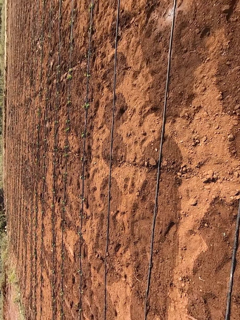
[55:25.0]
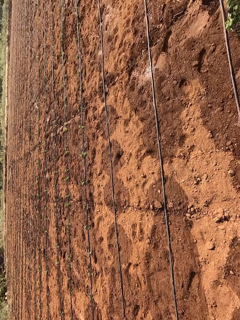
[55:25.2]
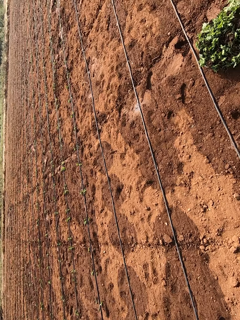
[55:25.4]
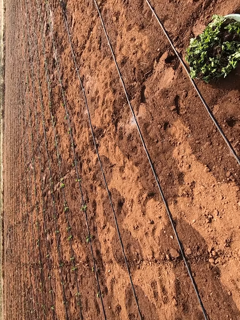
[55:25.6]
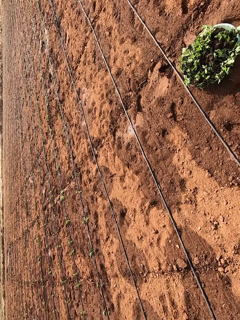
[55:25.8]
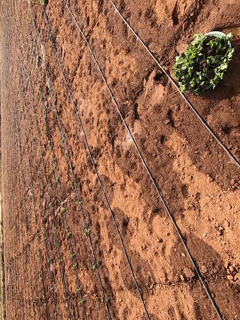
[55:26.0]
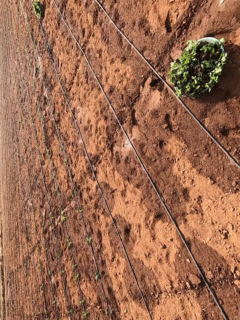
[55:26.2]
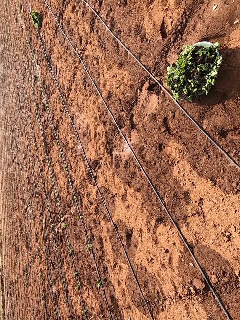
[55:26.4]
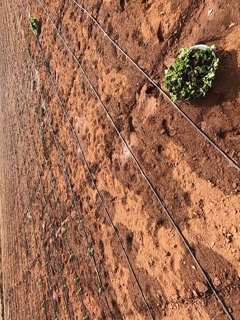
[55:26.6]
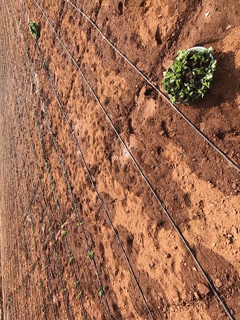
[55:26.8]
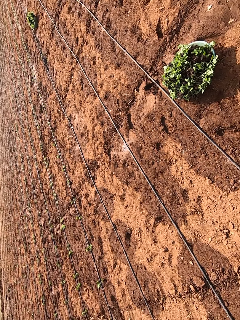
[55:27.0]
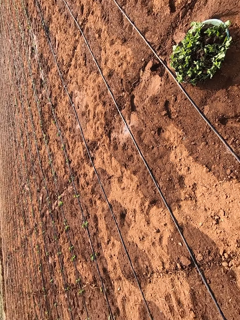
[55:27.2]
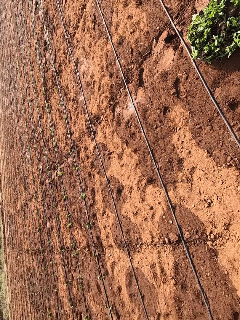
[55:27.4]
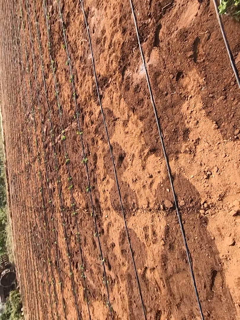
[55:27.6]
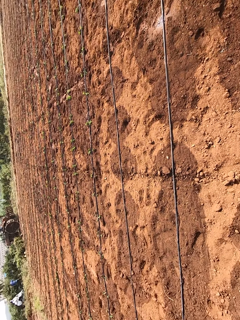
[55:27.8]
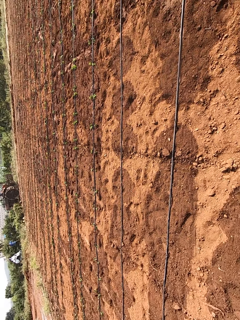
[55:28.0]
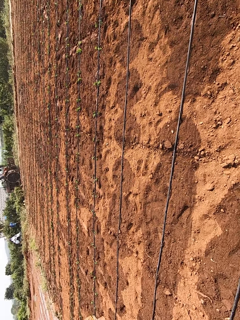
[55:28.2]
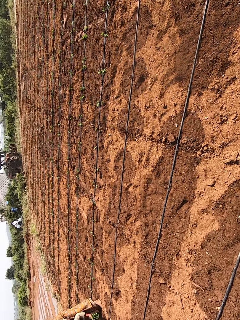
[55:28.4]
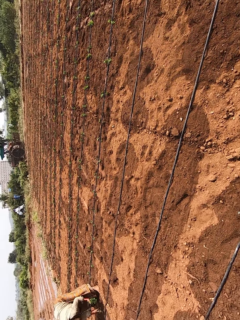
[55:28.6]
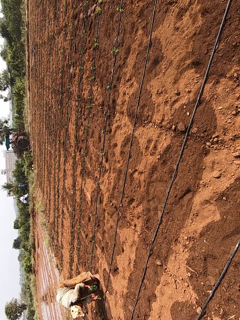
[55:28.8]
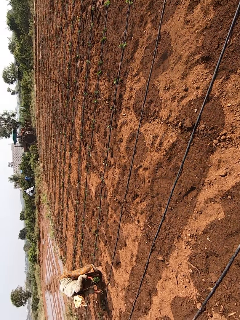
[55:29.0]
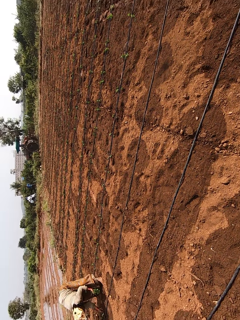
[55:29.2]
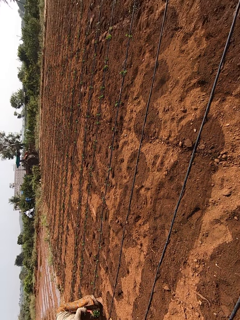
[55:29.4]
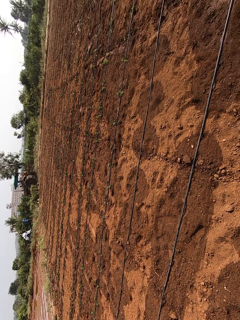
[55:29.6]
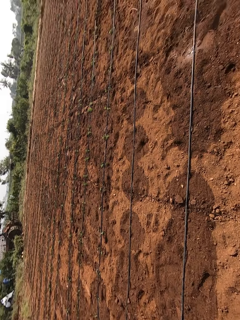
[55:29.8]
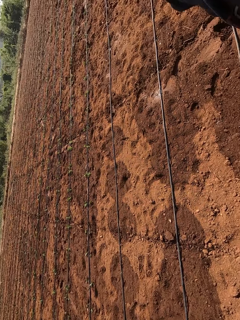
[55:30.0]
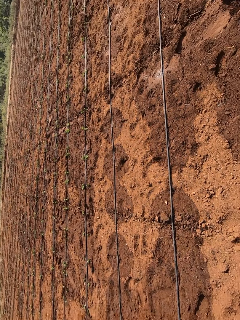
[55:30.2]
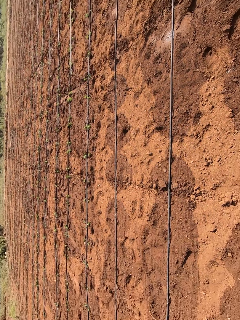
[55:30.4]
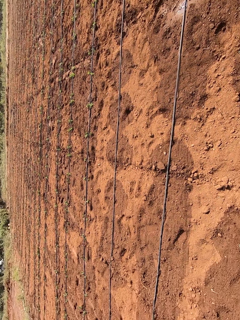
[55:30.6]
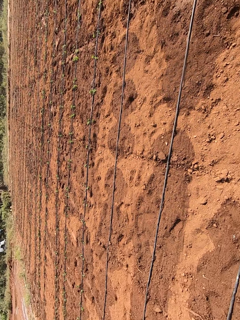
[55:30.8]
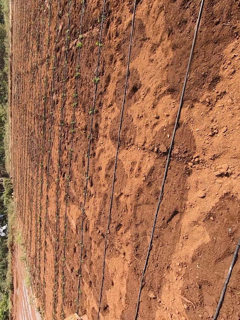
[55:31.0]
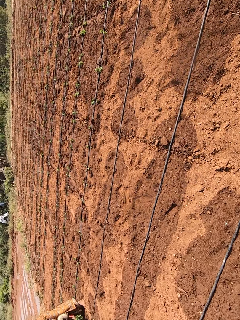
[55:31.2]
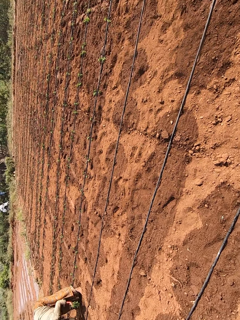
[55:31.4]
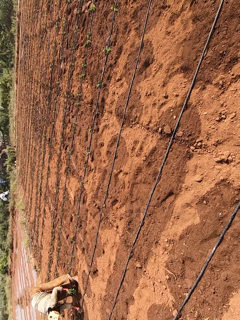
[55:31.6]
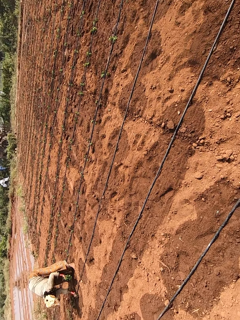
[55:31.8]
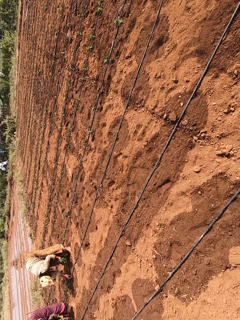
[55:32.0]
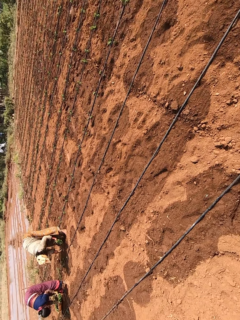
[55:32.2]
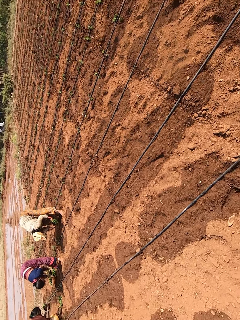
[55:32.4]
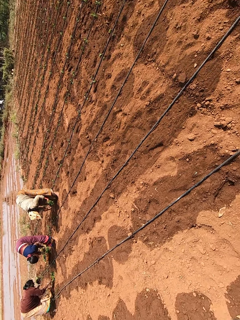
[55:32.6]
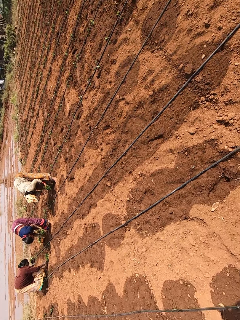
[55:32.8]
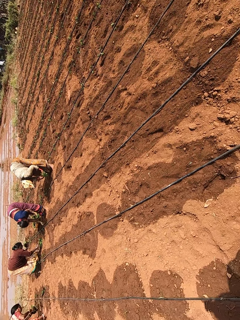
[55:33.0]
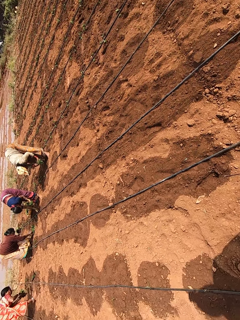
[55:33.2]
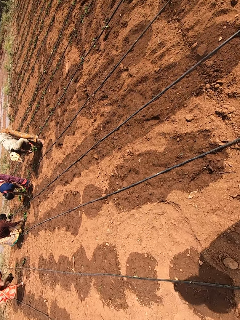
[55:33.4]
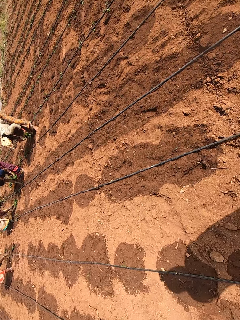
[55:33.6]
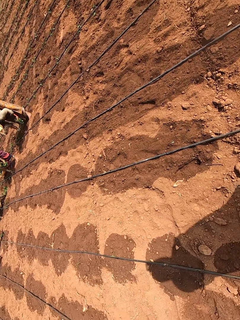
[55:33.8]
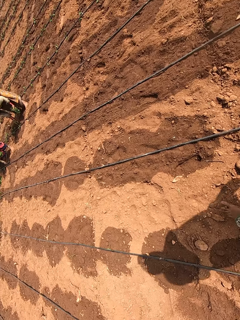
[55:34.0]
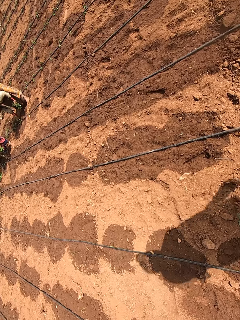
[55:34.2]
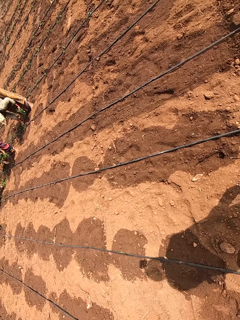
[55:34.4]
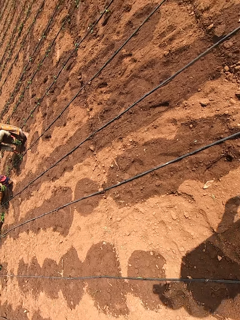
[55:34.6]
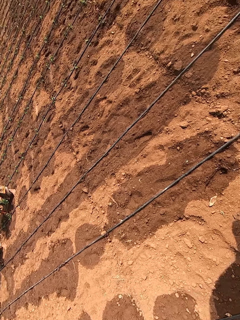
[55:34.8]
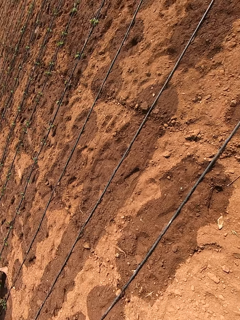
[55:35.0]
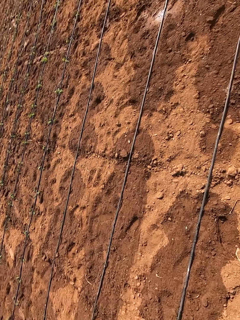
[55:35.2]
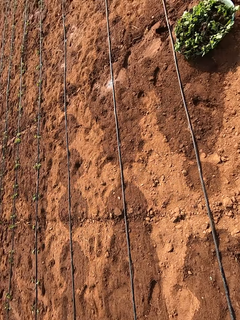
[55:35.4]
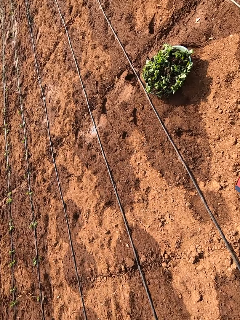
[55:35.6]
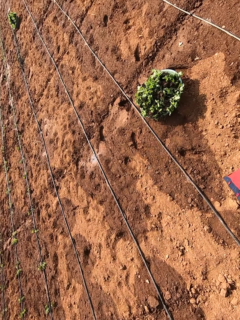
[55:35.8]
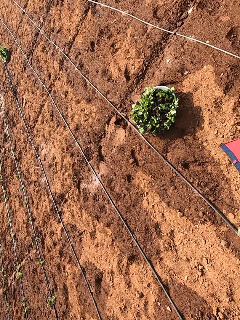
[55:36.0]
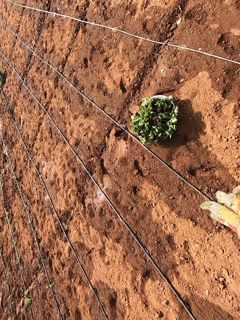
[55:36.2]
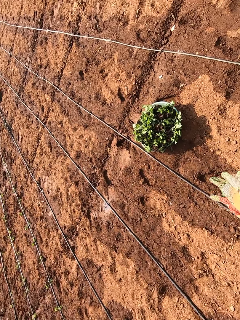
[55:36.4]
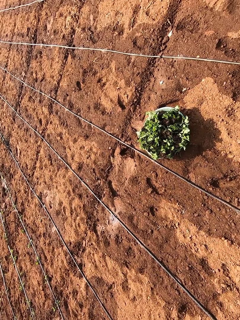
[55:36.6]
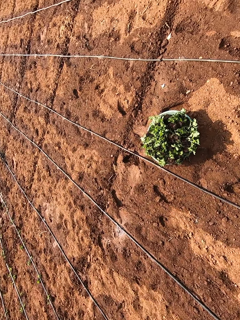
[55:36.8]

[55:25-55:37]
The camera wearer looks around. They interact with a man. A woman picks a seedling from her left hand with her right hand. The woman plants a seedling in the ground with her right hand. The woman picks a seedling from her left hand with her right hand. Another woman picks a seedling from her left hand with her right hand. A third woman picks a seedling from her left hand with her right hand. The second woman drops the seedling on the ground with her right hand. The third woman plants the seedling in the ground with her right hand. The second woman gathers some seedlings on the ground with her right hand. The first woman drops the seedling on the ground with her right hand. The first woman picks up the seedling from the ground with her right hand.

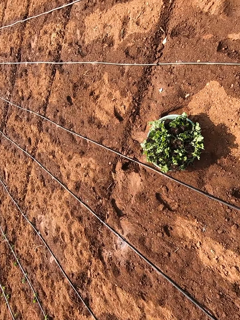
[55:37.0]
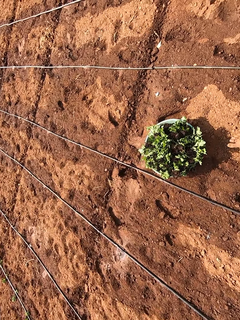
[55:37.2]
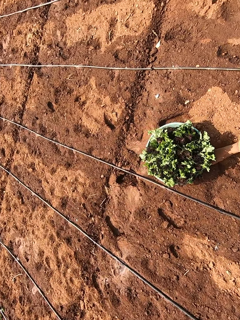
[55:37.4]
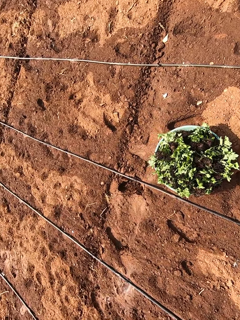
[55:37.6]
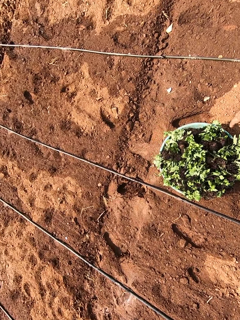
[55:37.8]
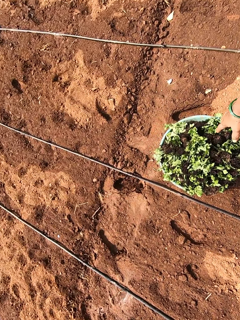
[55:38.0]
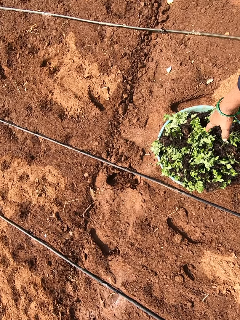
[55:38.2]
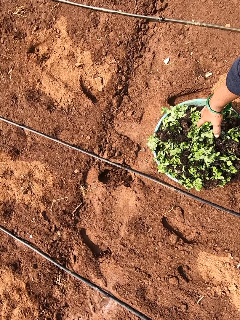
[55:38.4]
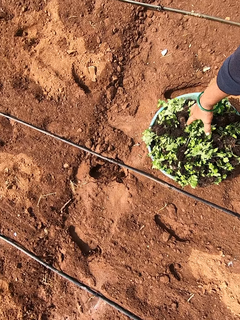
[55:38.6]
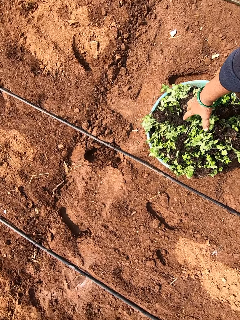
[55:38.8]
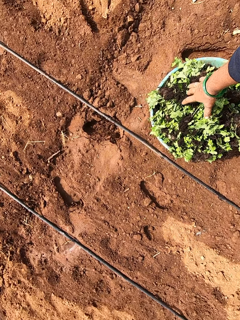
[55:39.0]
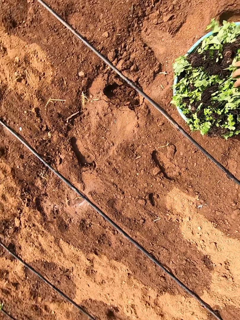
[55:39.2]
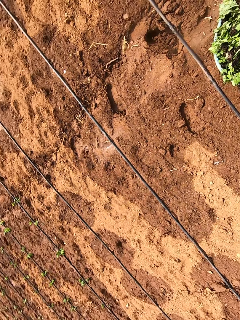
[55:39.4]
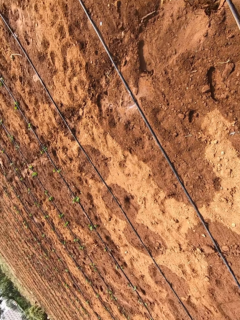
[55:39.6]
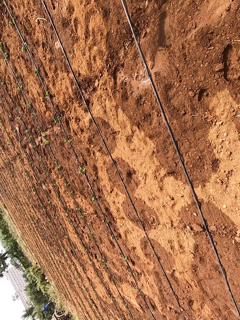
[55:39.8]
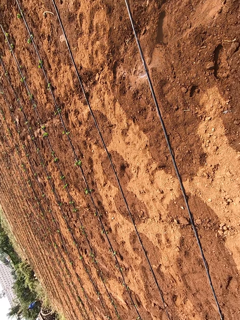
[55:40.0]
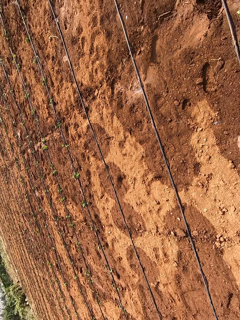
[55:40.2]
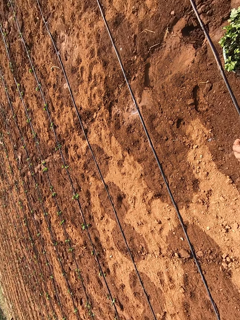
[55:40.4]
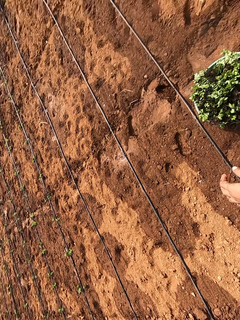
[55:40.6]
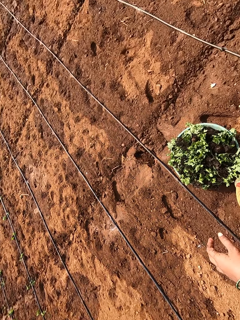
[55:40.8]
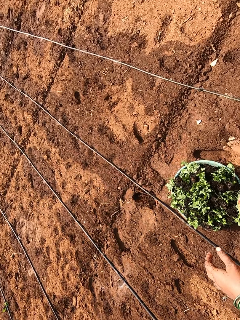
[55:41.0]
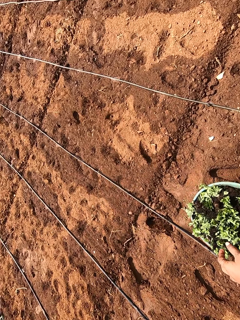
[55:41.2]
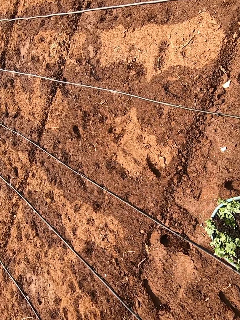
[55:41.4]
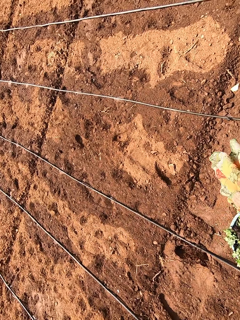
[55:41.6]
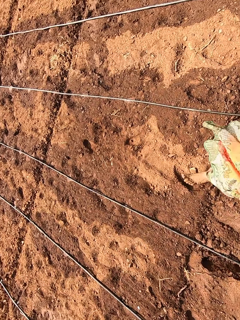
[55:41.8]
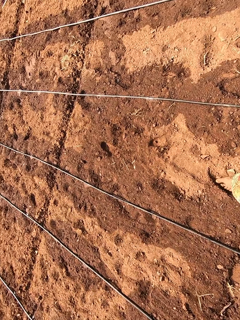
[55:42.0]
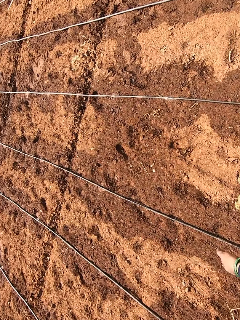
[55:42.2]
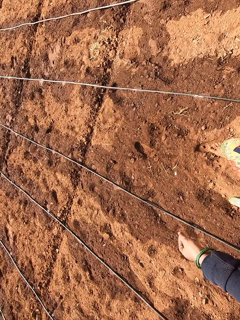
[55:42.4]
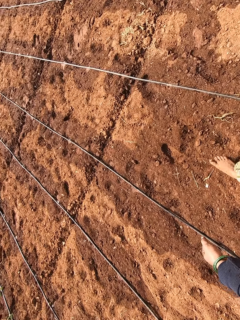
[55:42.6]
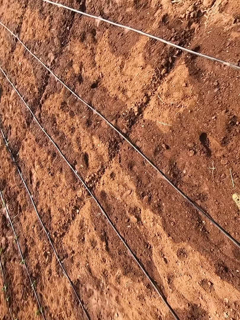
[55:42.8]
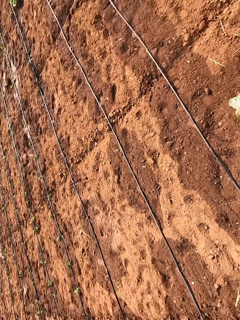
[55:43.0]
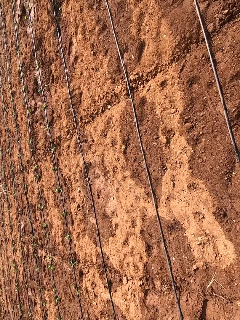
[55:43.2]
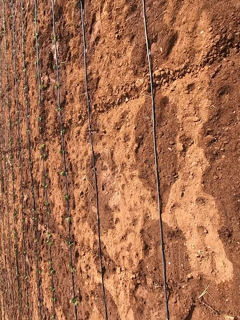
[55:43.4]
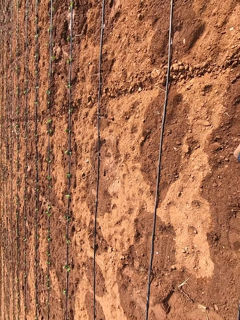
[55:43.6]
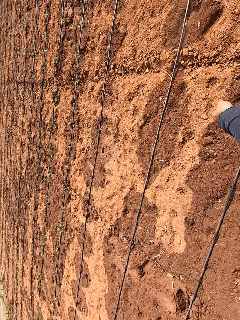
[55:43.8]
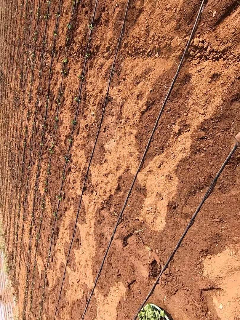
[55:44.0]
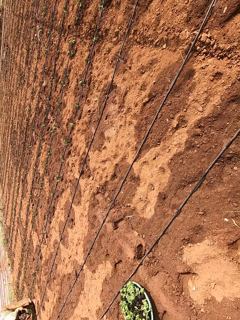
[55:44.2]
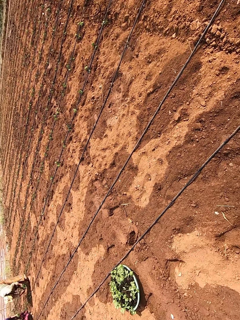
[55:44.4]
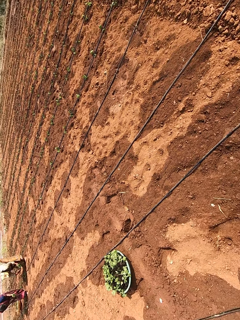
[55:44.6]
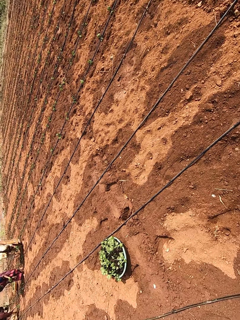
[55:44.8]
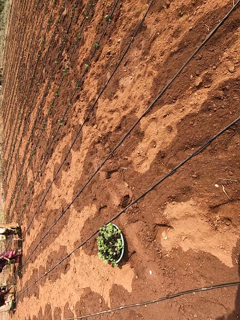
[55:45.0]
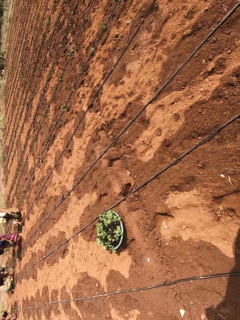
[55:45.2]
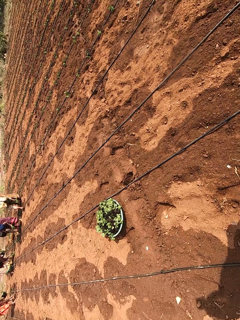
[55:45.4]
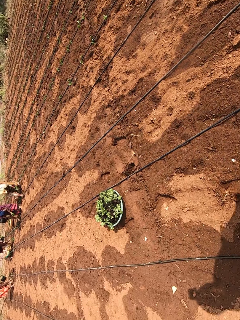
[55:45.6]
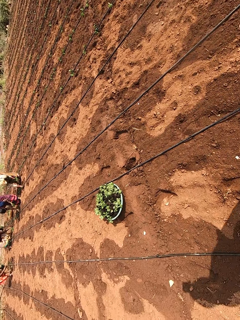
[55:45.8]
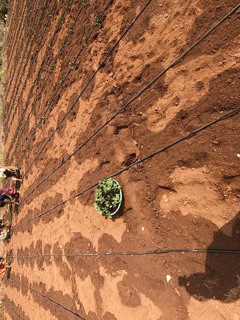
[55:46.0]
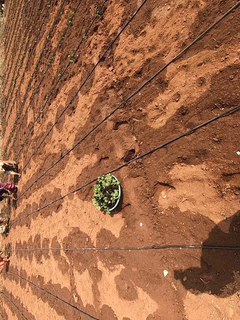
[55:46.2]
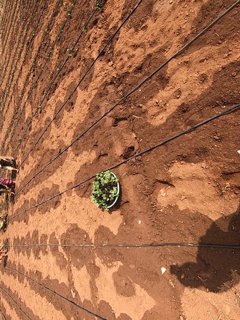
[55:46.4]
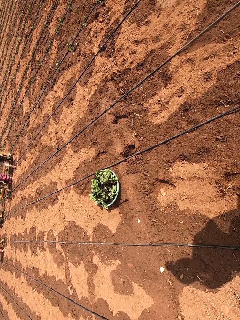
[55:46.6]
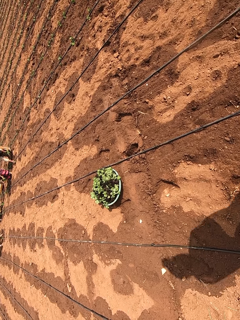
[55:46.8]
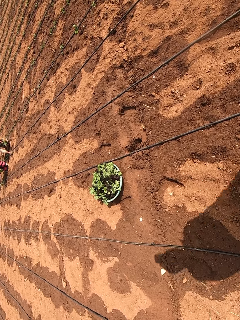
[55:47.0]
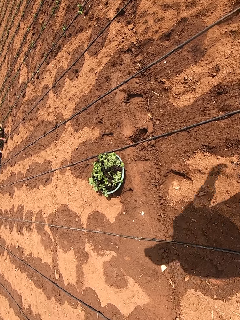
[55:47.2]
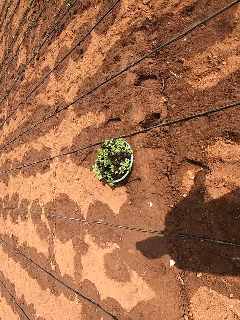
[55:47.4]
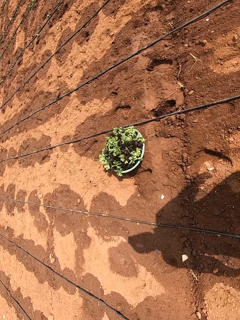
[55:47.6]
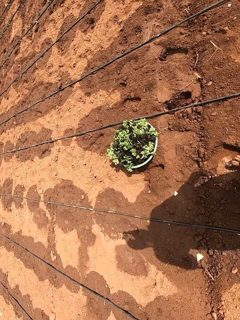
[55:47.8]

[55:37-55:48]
The camera wearer moves to the basin. She touches some seedlings in the bowl with her right hand. She reaches for the plants. She walks away. A woman plants a seedling in the ground with her right hand. Another woman plants a seedling in the ground with her right hand. The camera wearer turns back. A third woman picks a seedling from her left hand with her right hand. The third woman plants the seedling in the ground with her right hand.
